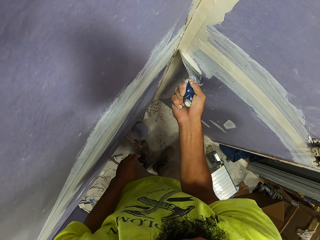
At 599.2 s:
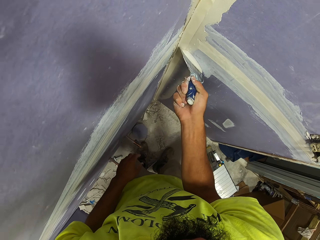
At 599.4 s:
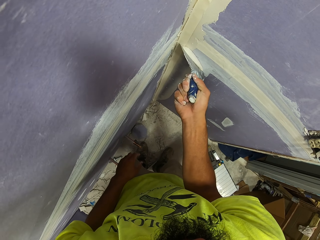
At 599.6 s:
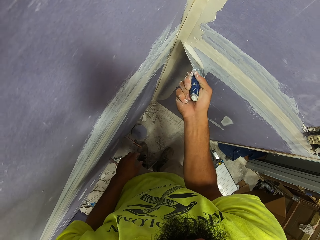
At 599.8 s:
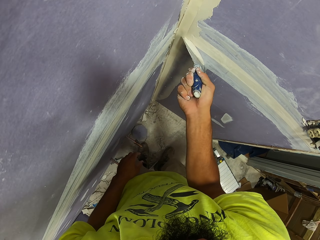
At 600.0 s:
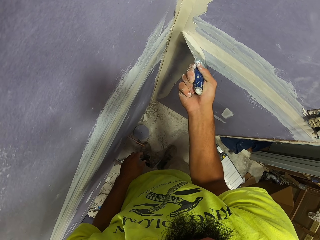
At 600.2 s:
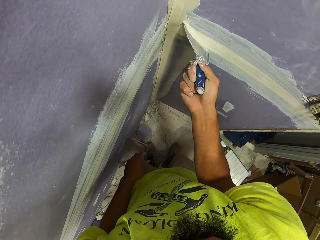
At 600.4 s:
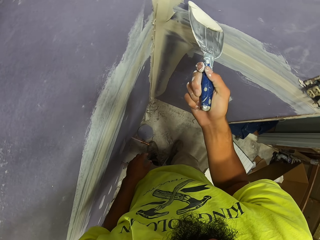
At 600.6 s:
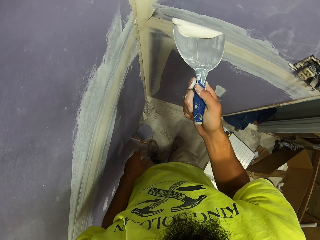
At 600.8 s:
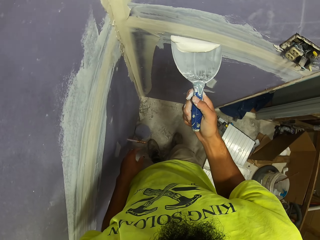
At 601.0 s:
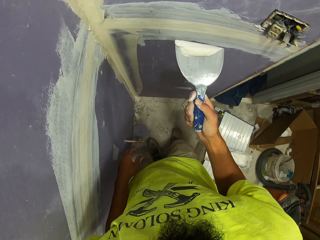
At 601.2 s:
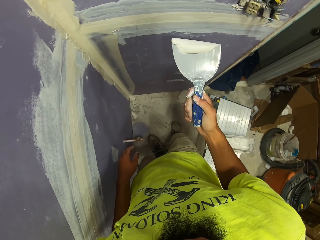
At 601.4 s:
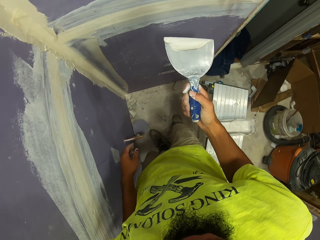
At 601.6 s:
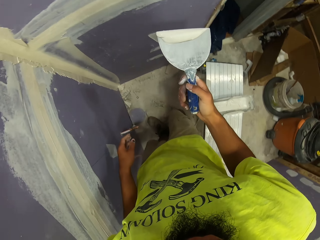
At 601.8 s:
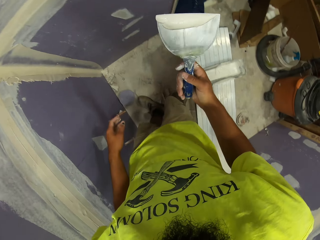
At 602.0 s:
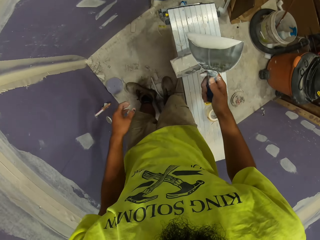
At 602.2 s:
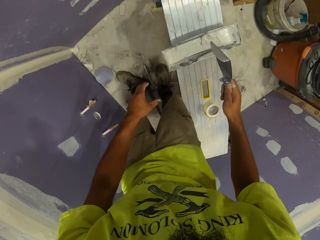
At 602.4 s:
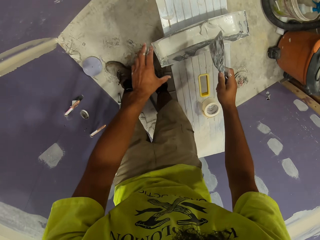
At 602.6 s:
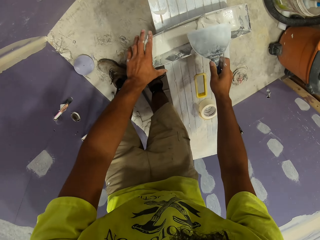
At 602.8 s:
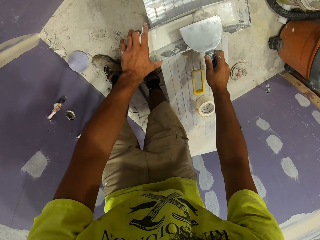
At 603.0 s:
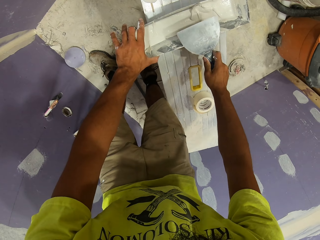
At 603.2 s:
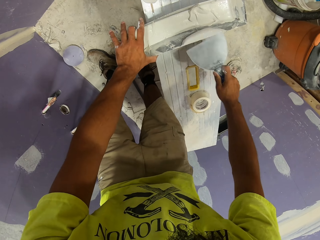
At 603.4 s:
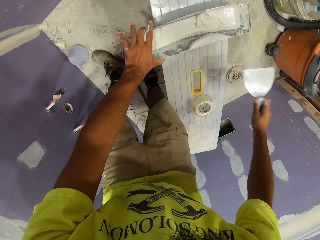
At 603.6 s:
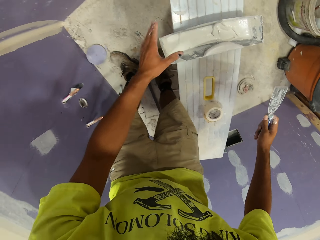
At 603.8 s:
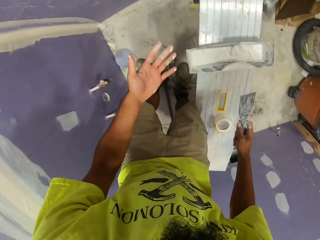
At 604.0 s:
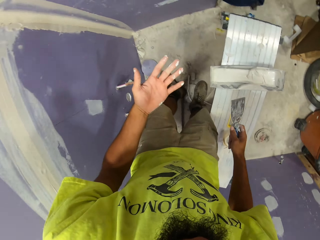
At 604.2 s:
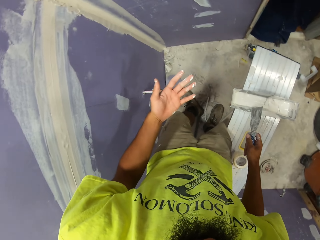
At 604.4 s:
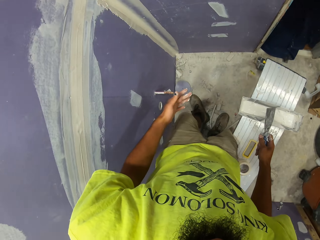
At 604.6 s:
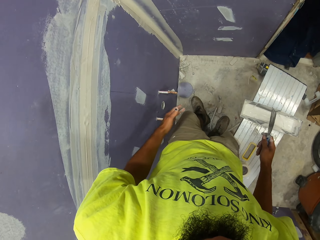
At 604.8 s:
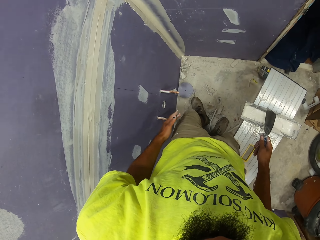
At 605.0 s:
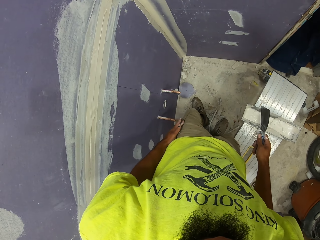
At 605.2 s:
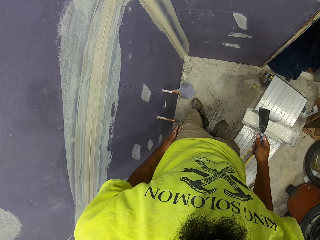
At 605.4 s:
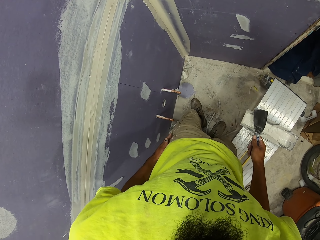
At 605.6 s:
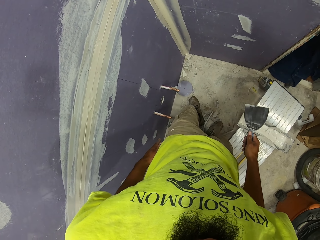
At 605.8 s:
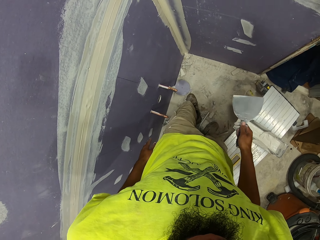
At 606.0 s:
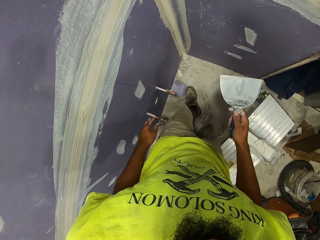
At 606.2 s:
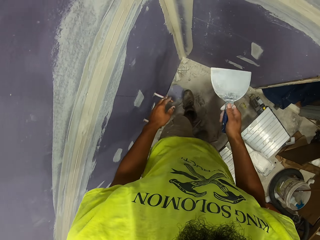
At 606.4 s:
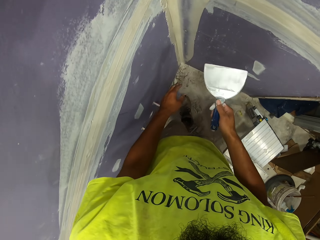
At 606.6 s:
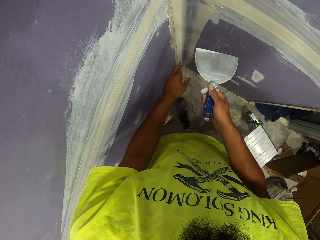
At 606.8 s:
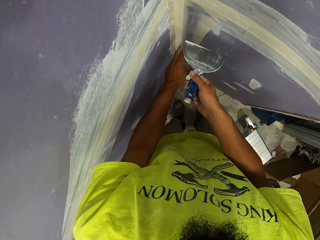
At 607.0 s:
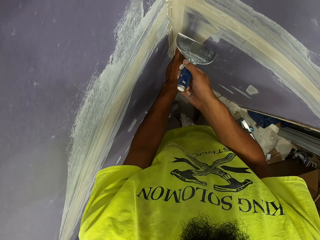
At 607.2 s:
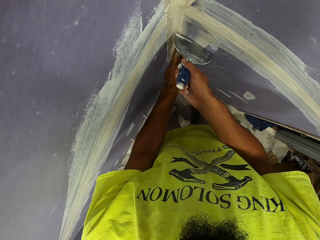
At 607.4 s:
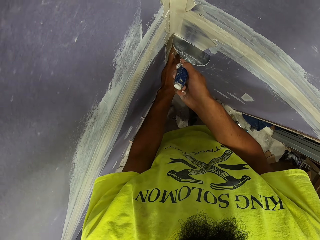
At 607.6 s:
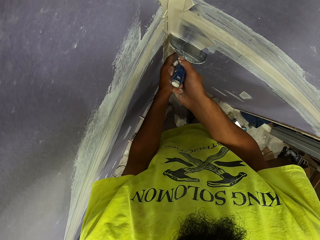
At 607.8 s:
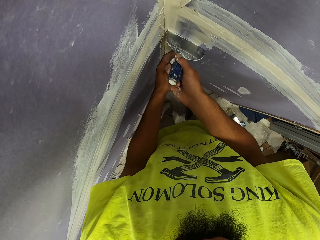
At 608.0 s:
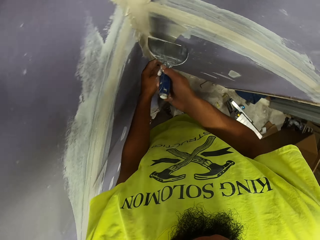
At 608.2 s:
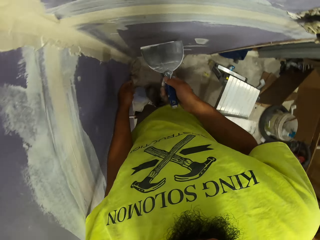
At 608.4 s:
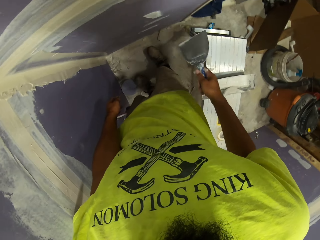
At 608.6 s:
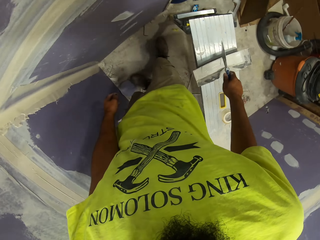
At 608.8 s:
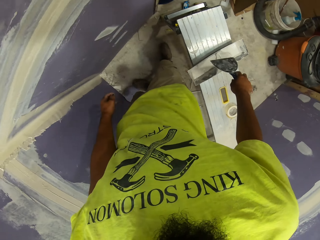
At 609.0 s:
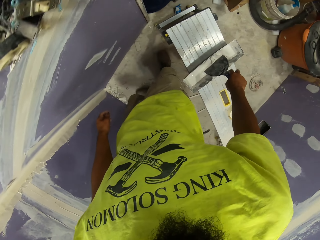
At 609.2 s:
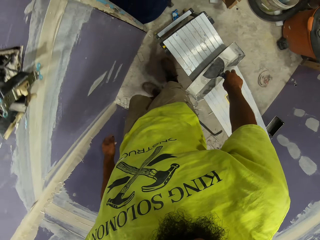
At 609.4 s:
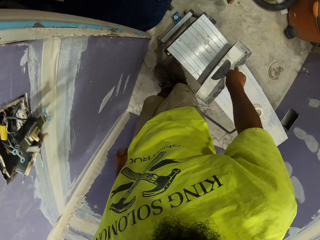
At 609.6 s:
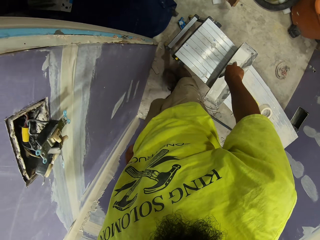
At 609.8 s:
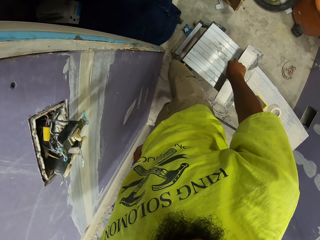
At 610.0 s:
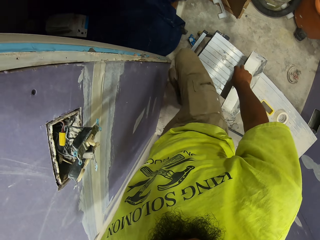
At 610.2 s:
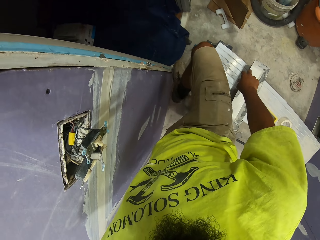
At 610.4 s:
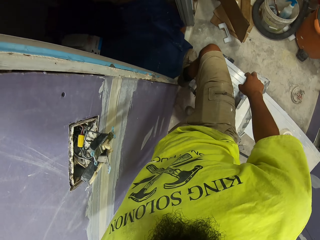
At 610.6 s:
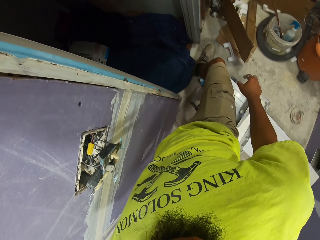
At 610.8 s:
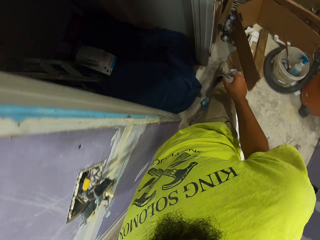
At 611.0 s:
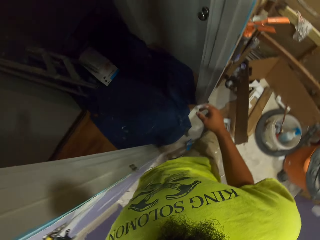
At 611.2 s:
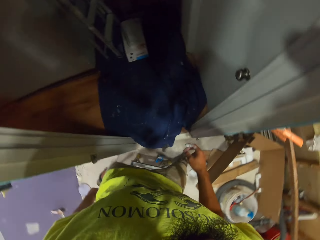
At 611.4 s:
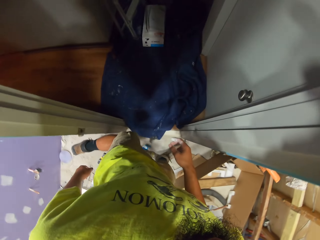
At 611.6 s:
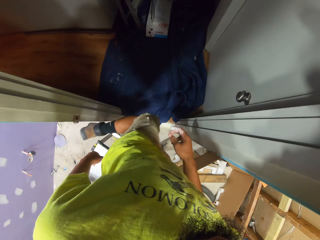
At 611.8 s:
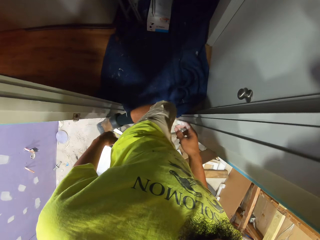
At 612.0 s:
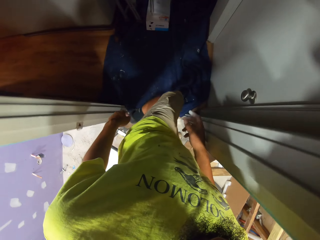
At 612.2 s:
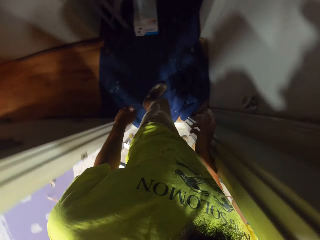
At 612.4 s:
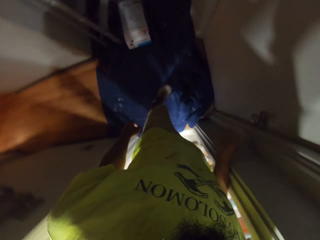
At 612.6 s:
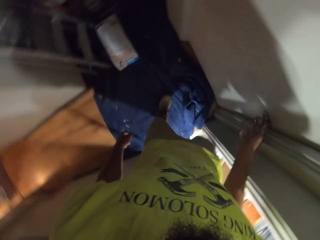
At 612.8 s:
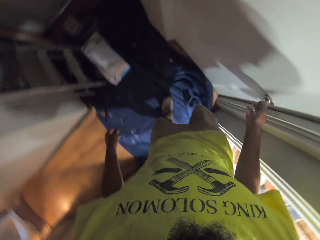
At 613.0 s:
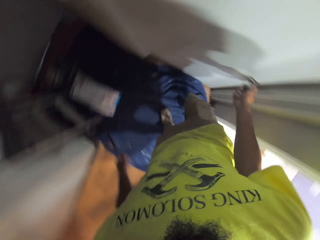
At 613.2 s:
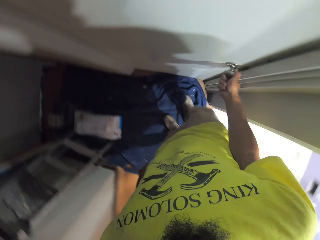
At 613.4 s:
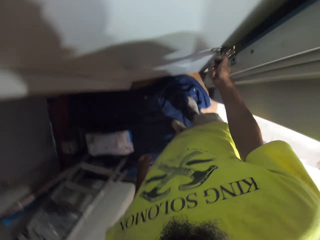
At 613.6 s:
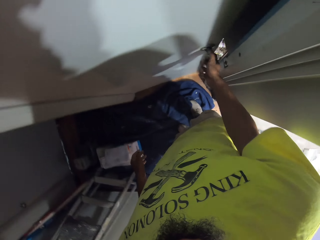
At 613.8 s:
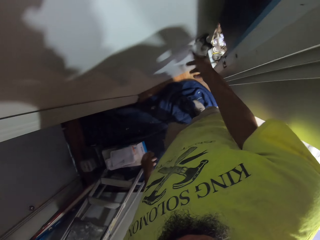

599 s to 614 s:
The camera wearer wipes something on the tin wall. They wipe off paint from the paint scraper. They wipe their hand with their pants. They scrape off paint from the wall. They wipe filler on the wall. They put the paper on the paint on the wall. They walk to another room and open the door.
